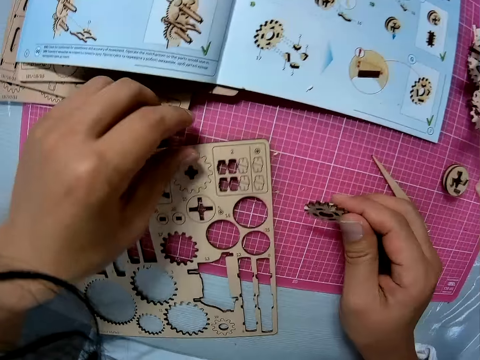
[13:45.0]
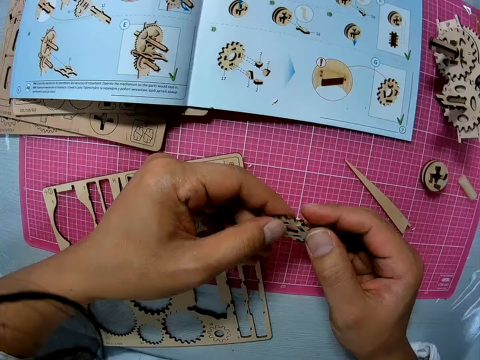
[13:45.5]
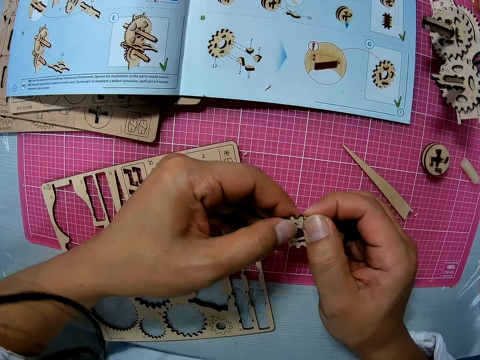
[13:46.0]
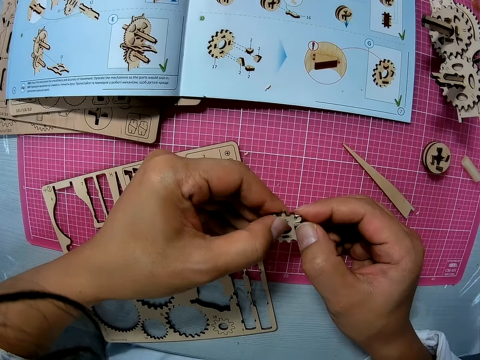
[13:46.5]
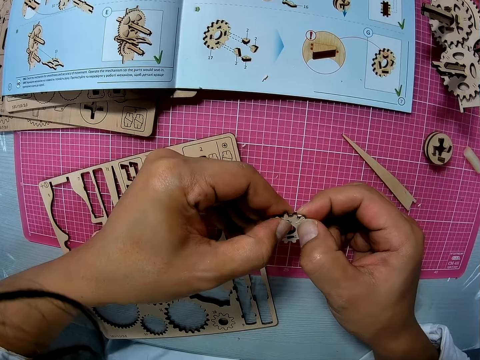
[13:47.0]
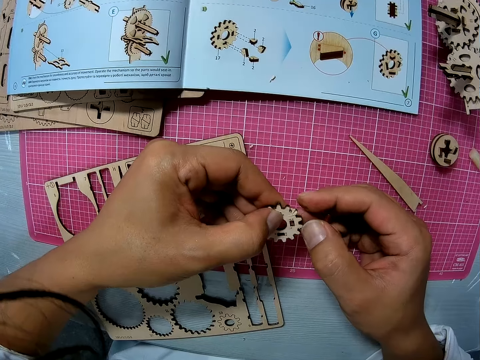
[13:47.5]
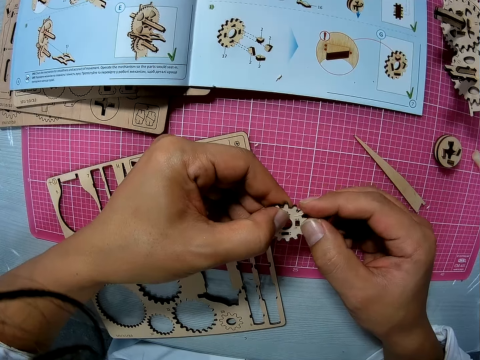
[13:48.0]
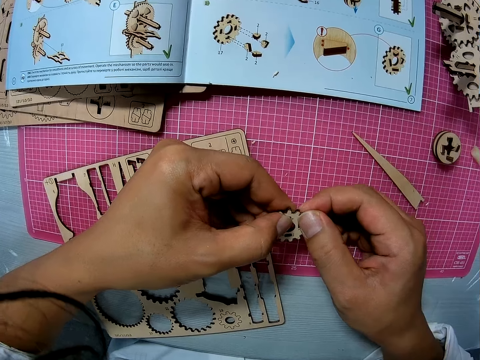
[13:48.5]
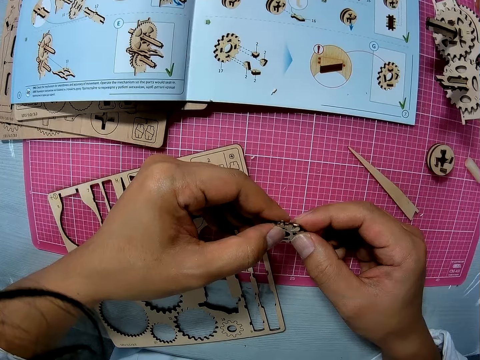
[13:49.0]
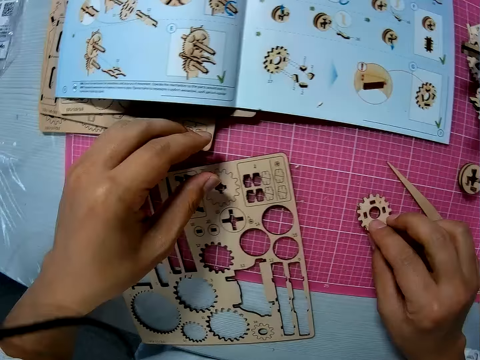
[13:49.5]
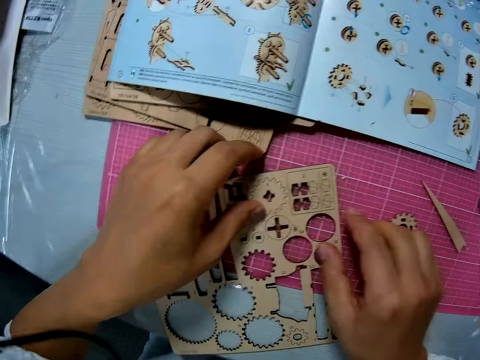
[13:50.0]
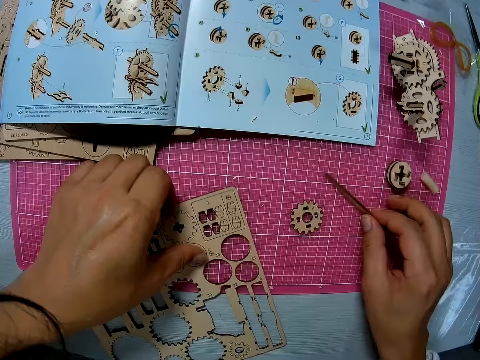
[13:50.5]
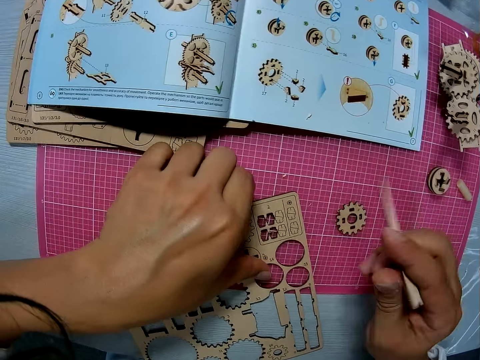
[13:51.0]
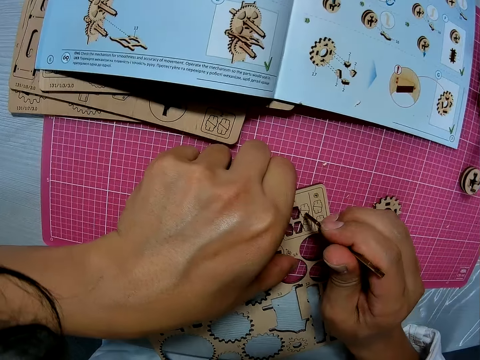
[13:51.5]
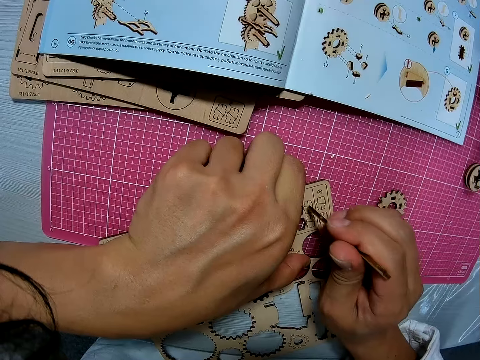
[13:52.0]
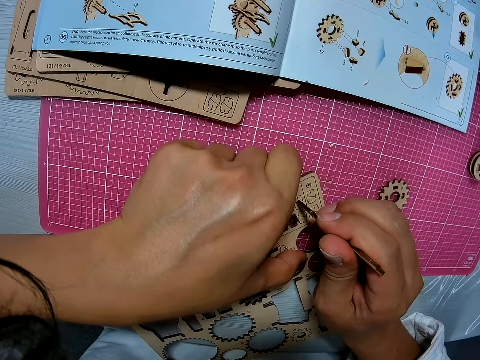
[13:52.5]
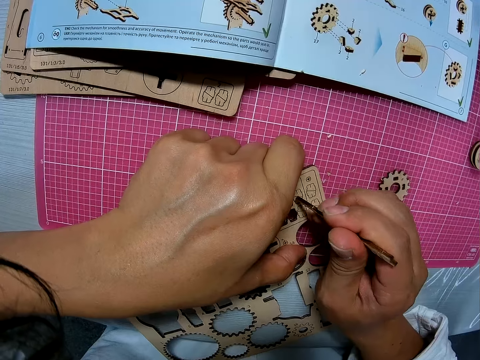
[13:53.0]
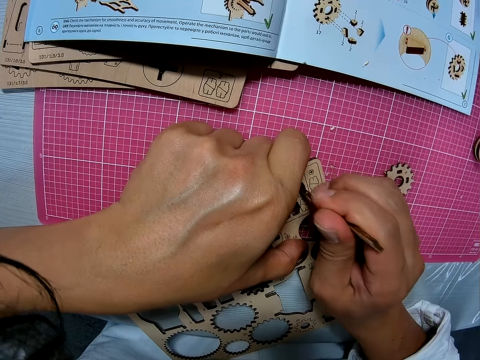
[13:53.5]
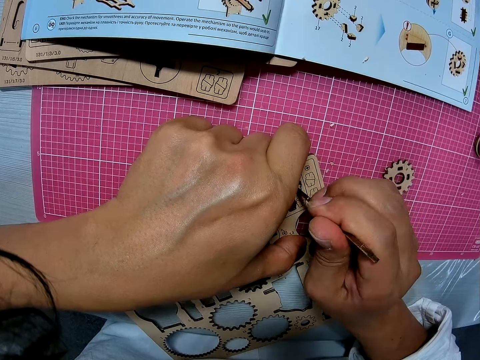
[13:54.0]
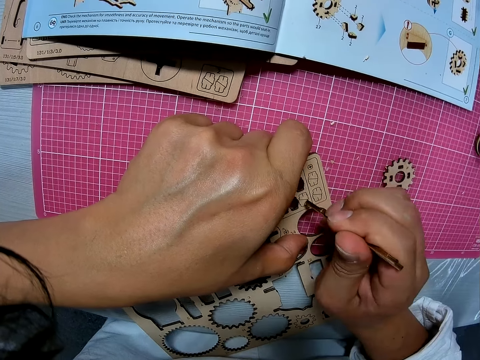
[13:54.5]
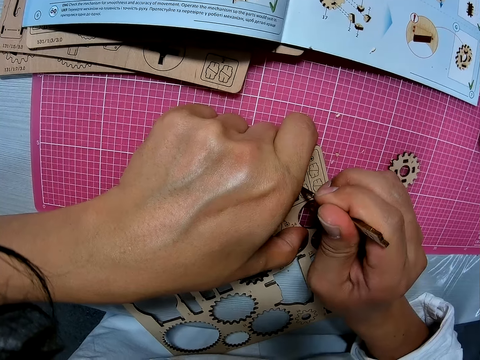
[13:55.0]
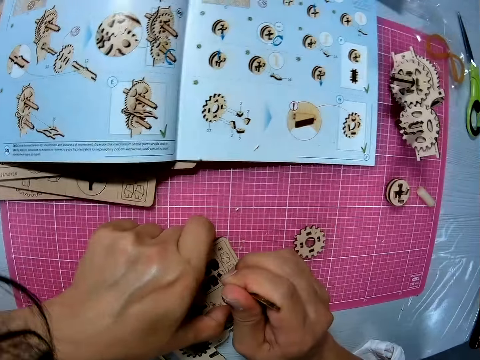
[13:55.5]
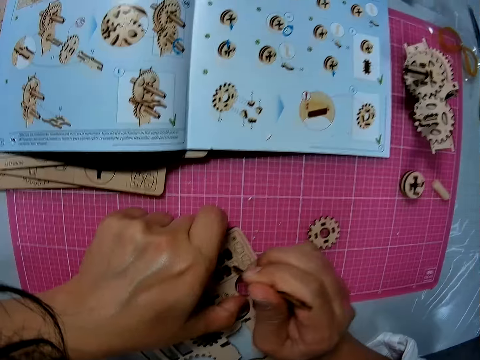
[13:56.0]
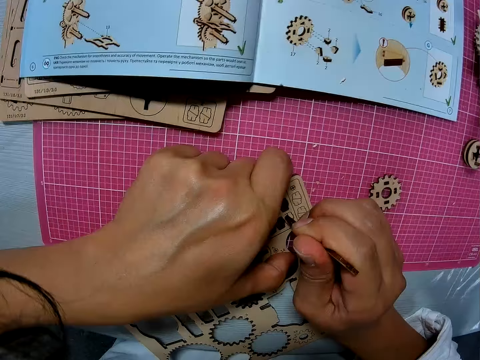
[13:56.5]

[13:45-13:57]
The camera wearer drops the art sheet on the cutting sheet. He picks up the piece from the cutting sheet with his right hand and examines the piece with both hands. He drops the piece on the cutting sheet with his right hand and moves the art sheet with his left hand. He picks up the puzzle piece. He picks a craft straightener from the cutting sheet with his right hand. He punctures two pieces from the art piece onto the table.

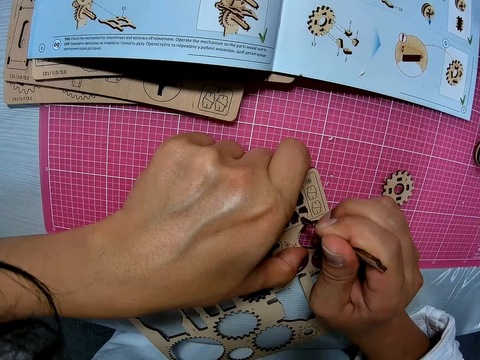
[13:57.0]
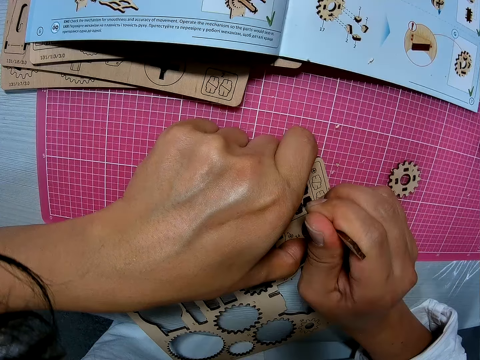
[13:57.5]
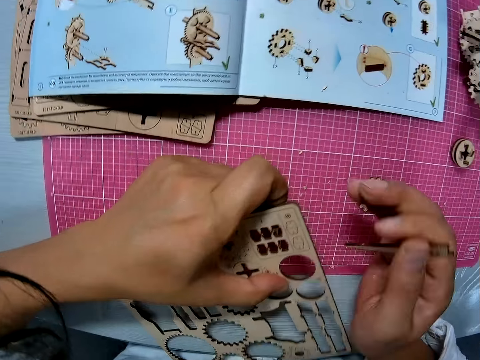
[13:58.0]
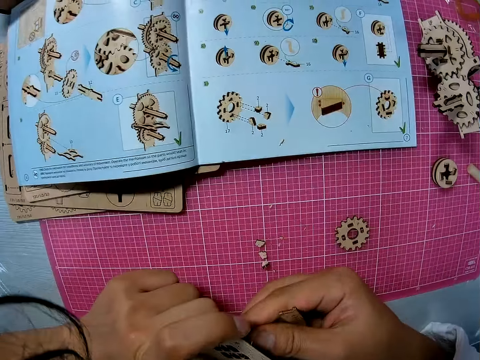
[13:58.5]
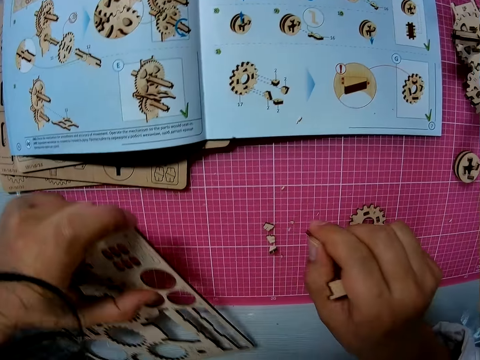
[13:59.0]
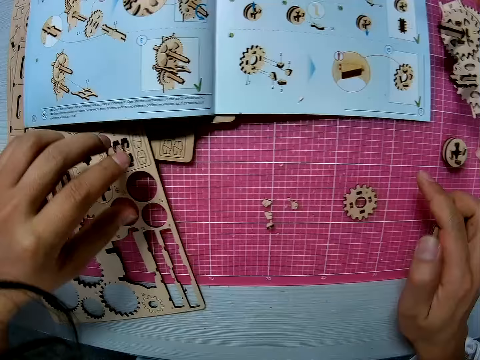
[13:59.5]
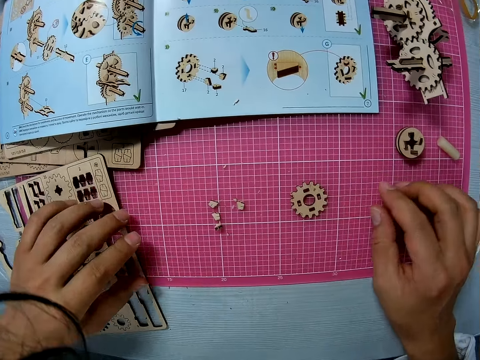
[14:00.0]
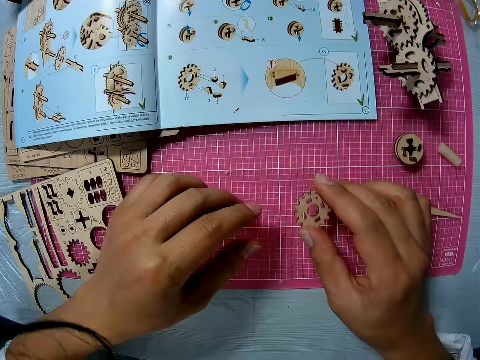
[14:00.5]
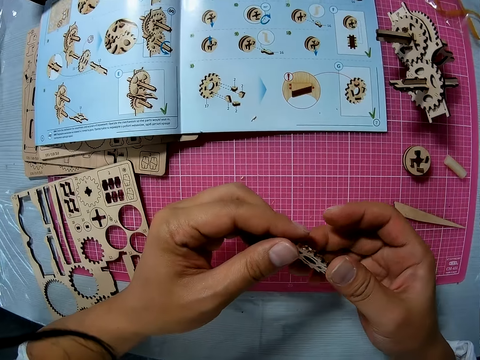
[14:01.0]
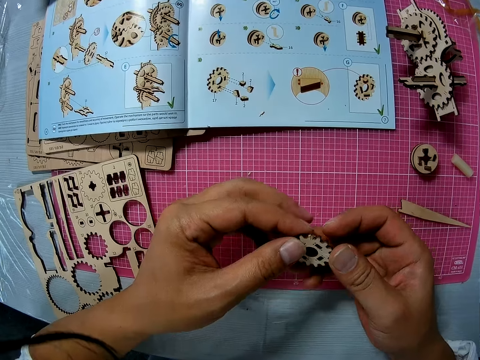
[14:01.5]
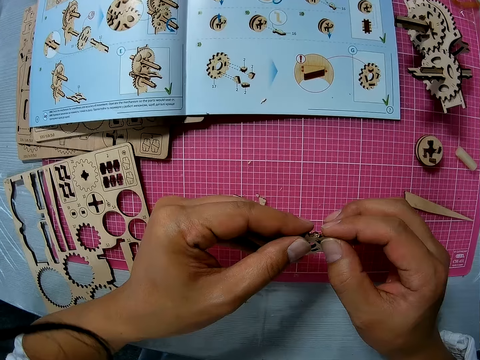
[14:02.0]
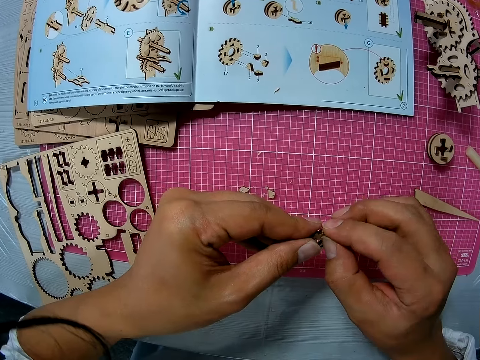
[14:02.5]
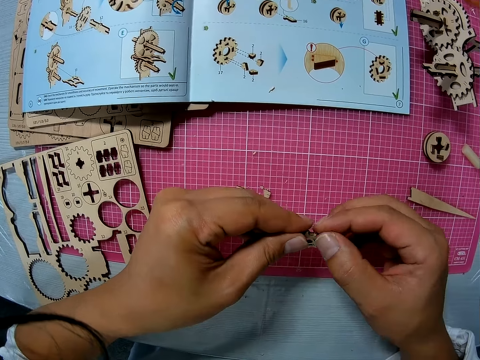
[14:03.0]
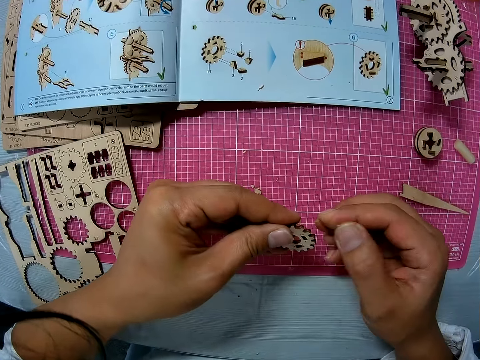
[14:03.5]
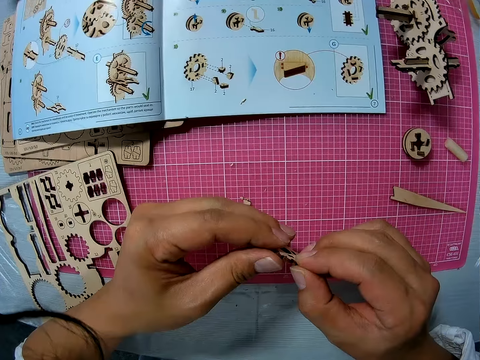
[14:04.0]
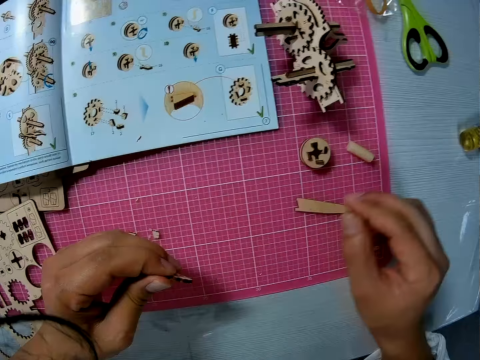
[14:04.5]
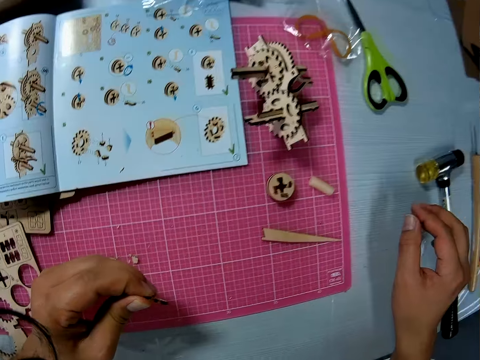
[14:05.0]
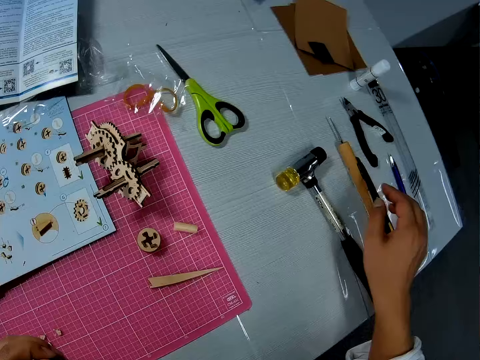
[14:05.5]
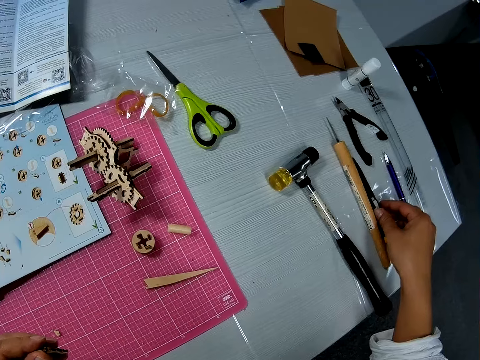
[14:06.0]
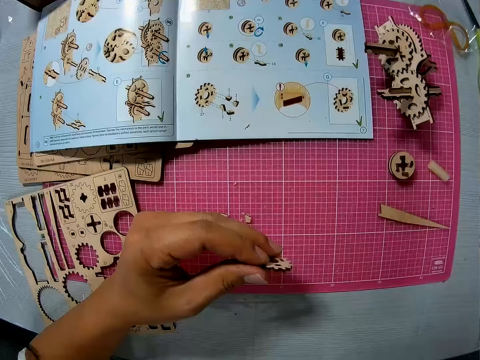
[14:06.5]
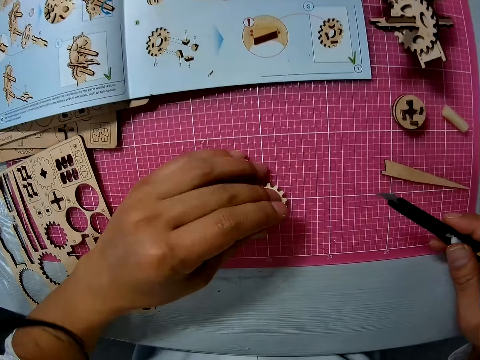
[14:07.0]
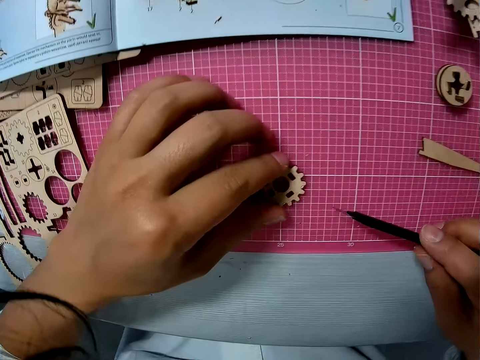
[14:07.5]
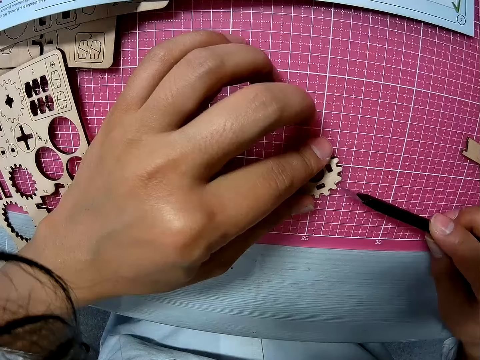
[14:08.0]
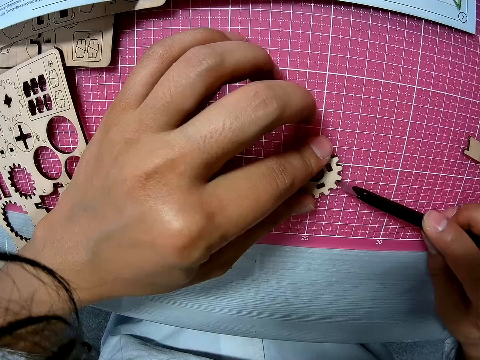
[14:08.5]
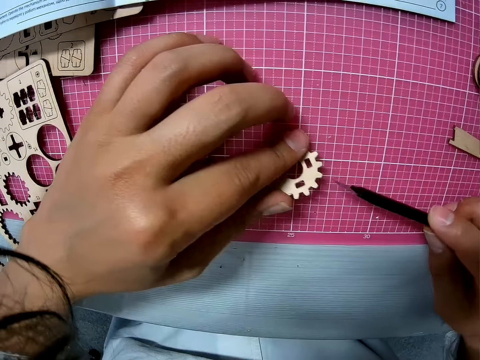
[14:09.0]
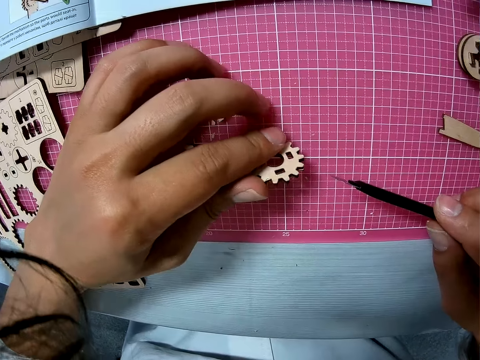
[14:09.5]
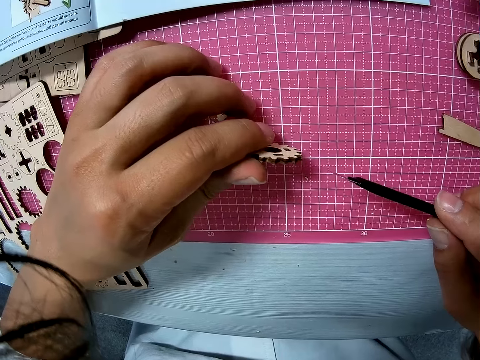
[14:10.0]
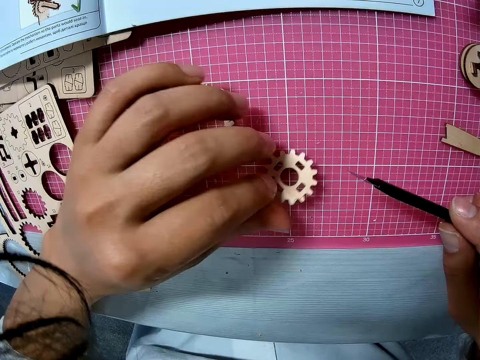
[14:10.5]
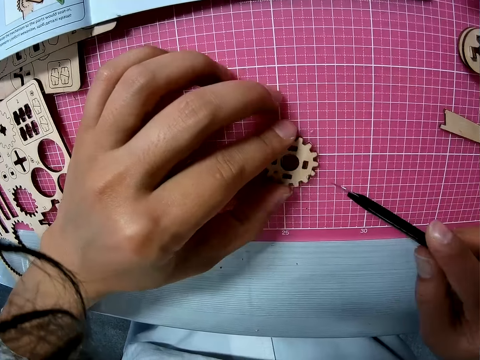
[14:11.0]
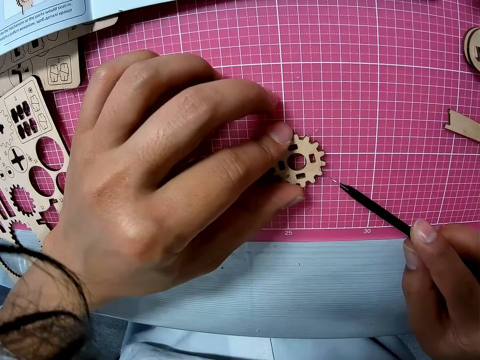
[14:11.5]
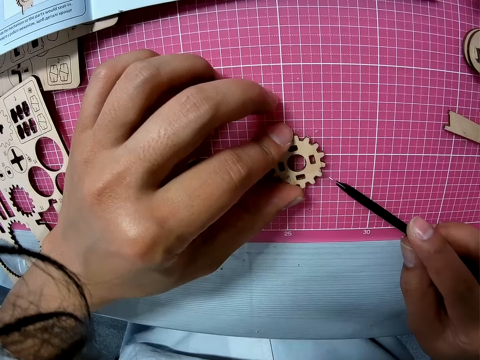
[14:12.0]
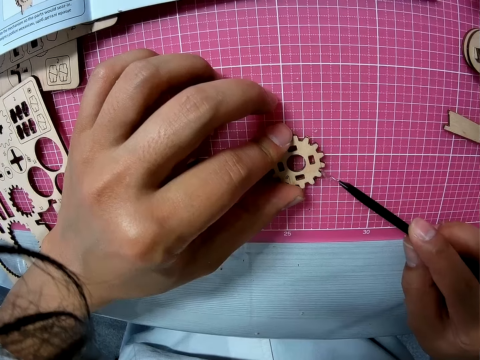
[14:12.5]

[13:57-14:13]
The camera wearer plucks a piece from the art sheet with his right hand. He drops the piece on the cutting sheet. He touches the craft straightener briefly with his right hand. He picks up a piece from the cutting sheet with his right hand and examines the piece with both hands. He picks up a razor from the table with his right hand. He places the piece on the cutting sheet with his left hand. He trims a part of the piece with the blade of the razor.
